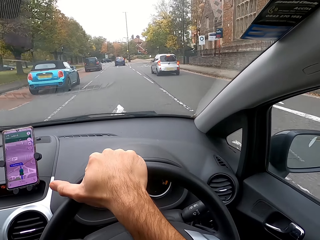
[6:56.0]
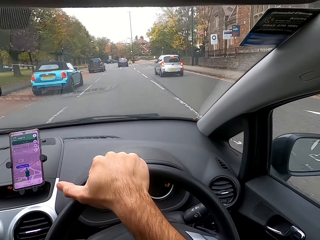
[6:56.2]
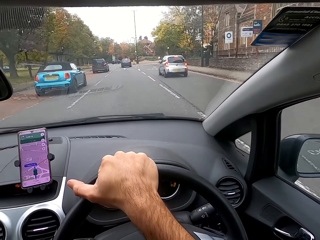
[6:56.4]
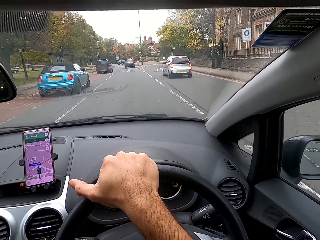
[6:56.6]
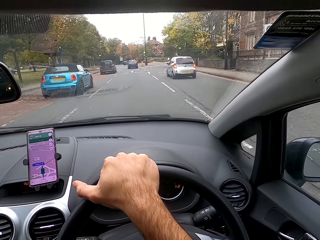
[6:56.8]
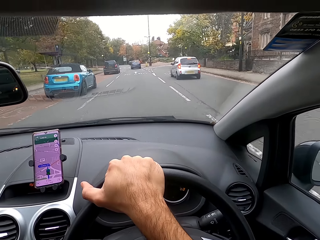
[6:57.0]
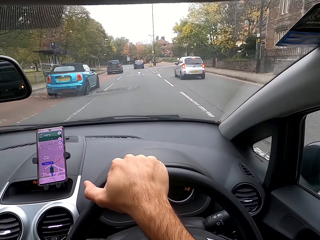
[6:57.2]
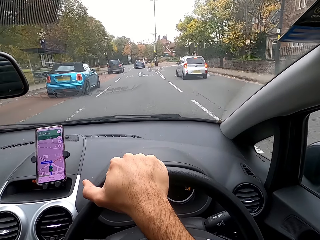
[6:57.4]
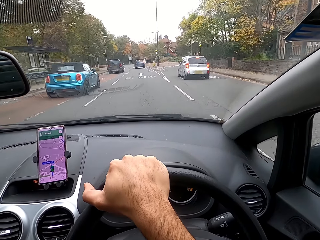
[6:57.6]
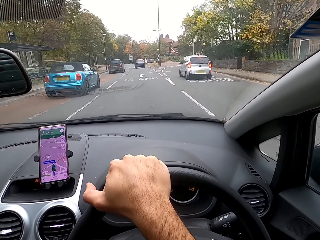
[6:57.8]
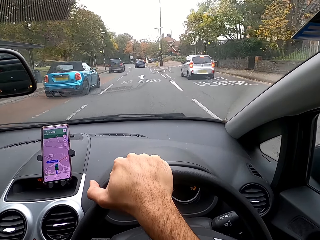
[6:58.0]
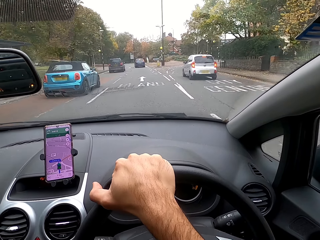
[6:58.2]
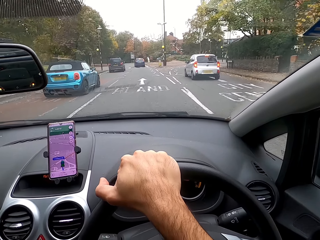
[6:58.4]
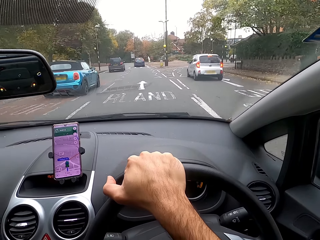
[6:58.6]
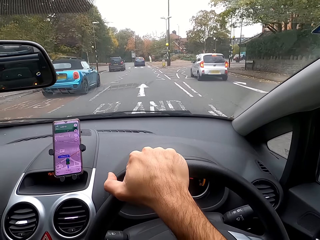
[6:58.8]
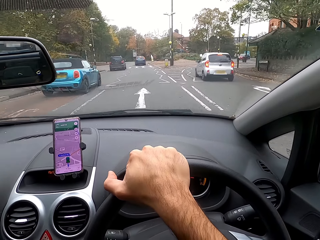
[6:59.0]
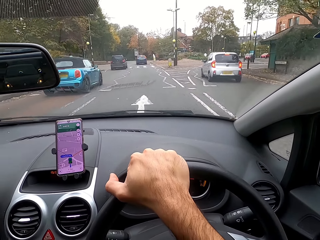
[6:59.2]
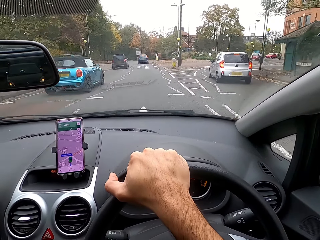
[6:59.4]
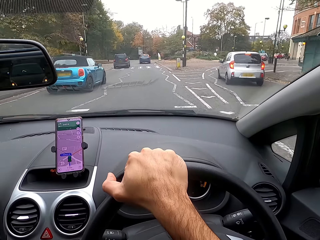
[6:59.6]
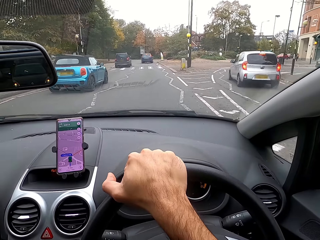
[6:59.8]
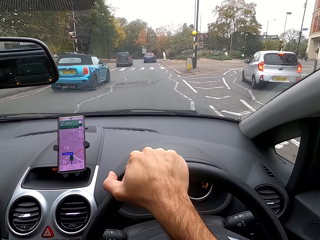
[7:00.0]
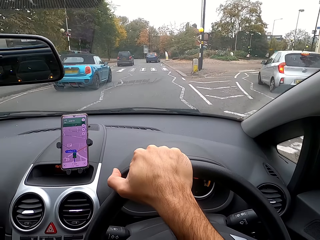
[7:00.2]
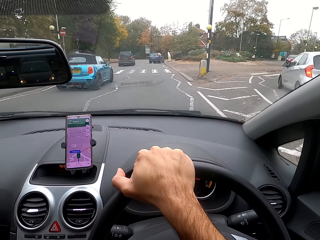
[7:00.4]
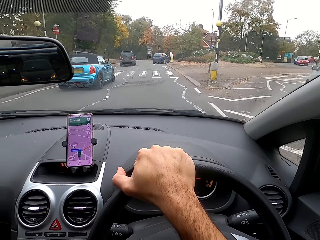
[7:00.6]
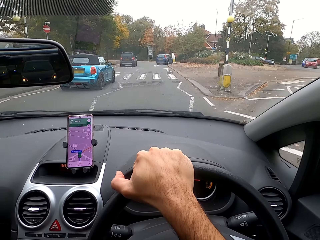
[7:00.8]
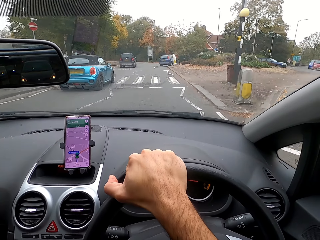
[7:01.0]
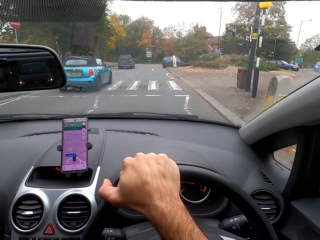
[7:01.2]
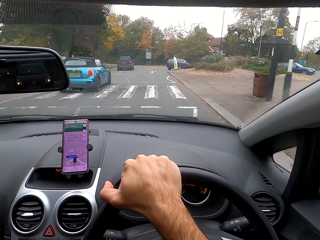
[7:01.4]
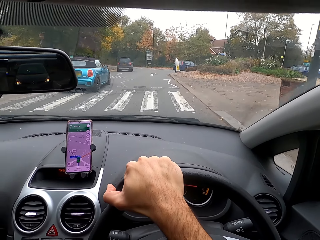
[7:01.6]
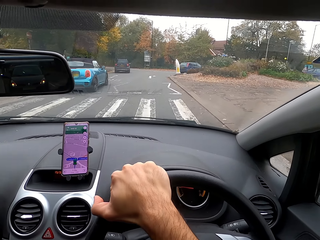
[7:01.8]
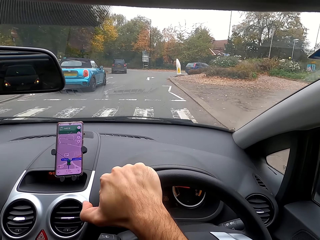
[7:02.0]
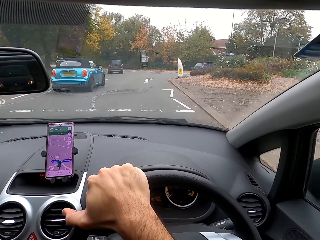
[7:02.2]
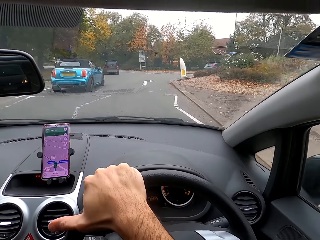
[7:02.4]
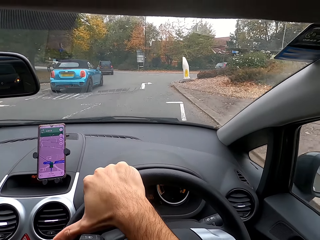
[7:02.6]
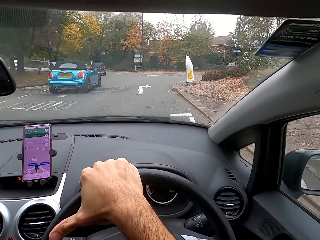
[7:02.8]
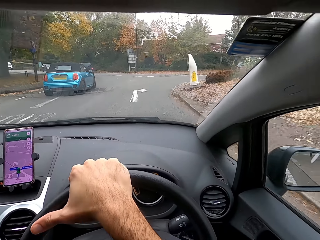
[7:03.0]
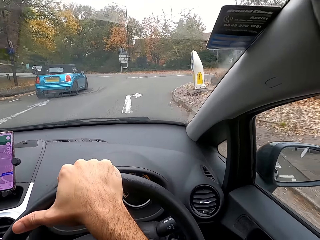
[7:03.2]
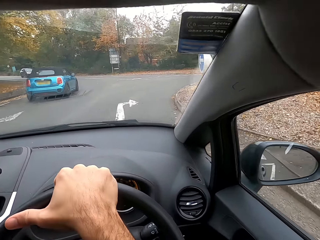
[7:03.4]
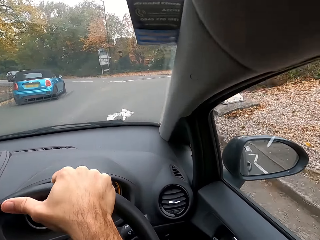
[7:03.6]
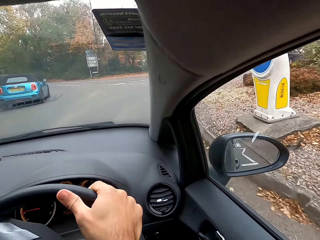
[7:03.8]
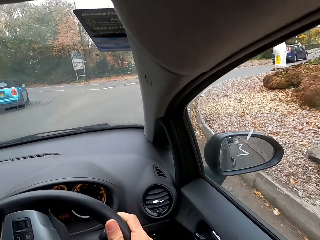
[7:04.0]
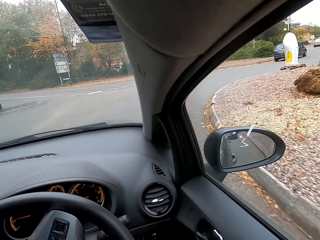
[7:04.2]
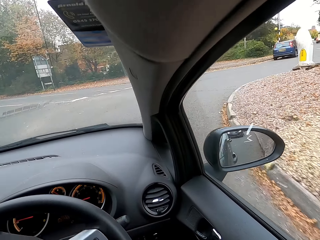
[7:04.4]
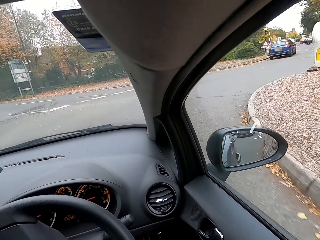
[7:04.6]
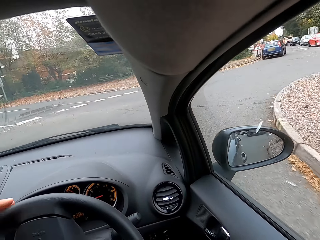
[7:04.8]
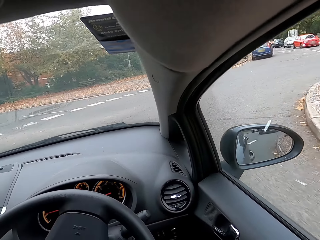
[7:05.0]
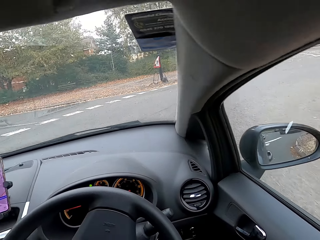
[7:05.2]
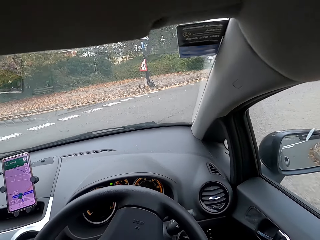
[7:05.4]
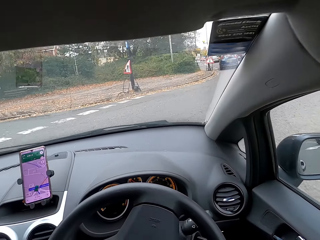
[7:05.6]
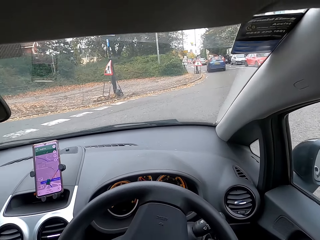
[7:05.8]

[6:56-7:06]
The camera wearer puts his right hand on the steering wheel.

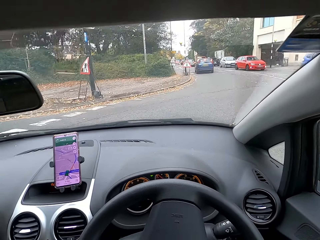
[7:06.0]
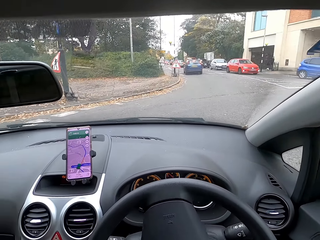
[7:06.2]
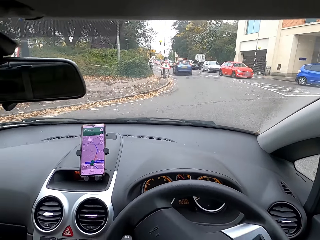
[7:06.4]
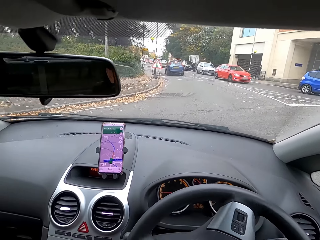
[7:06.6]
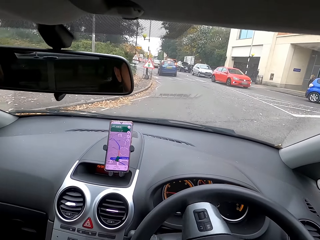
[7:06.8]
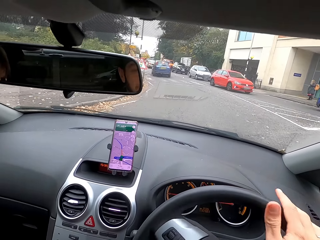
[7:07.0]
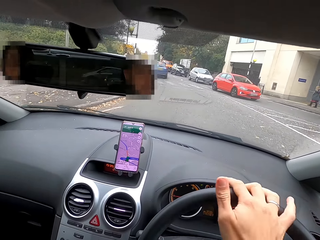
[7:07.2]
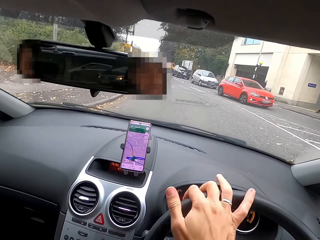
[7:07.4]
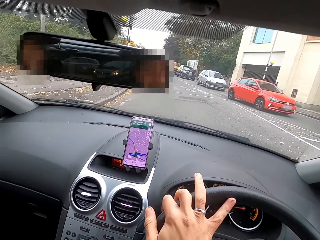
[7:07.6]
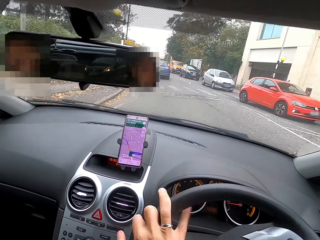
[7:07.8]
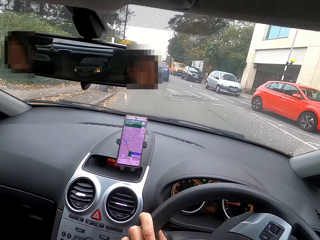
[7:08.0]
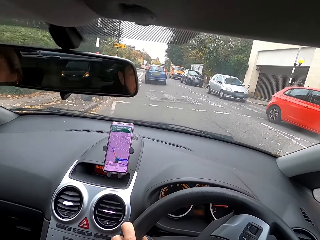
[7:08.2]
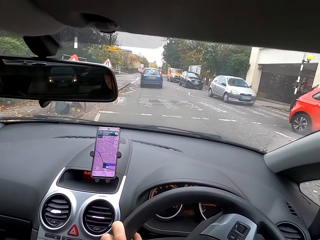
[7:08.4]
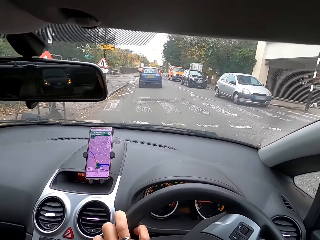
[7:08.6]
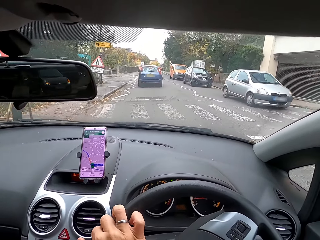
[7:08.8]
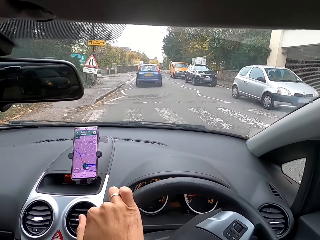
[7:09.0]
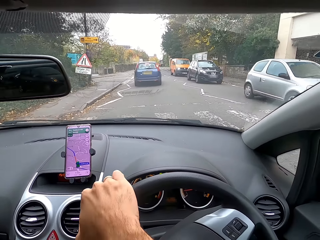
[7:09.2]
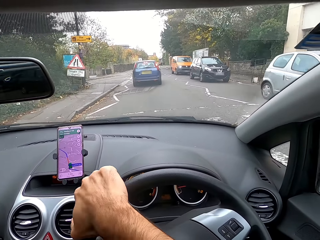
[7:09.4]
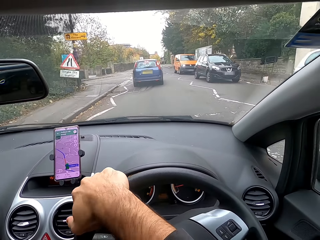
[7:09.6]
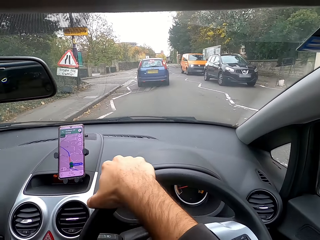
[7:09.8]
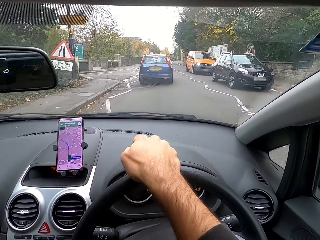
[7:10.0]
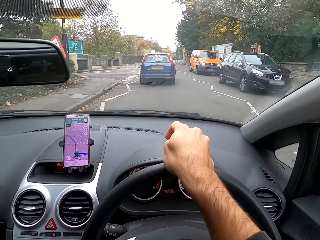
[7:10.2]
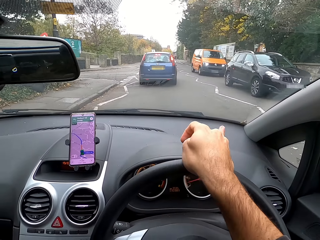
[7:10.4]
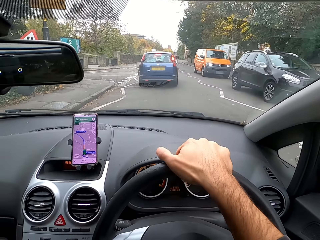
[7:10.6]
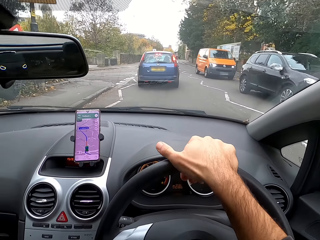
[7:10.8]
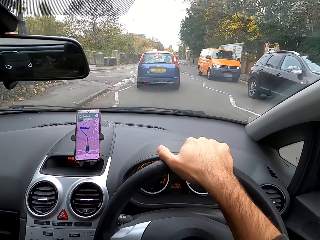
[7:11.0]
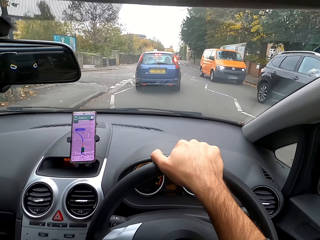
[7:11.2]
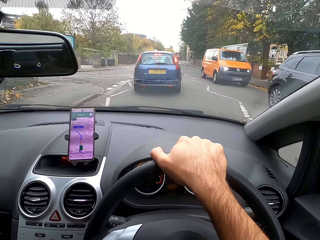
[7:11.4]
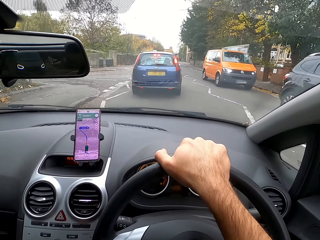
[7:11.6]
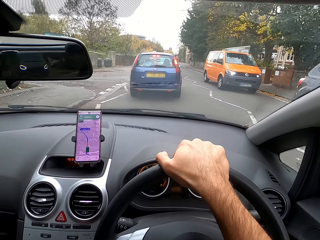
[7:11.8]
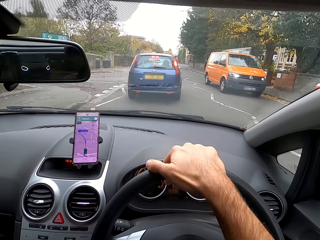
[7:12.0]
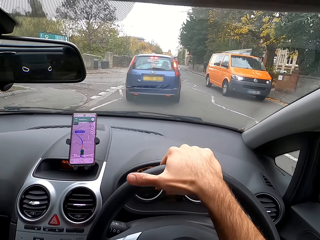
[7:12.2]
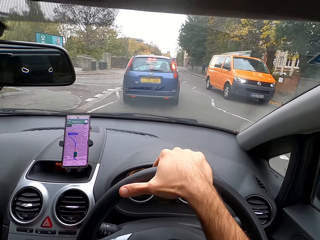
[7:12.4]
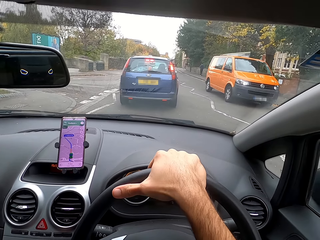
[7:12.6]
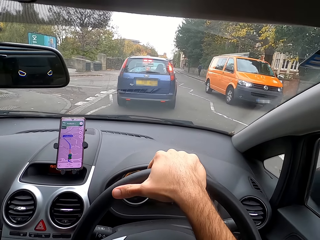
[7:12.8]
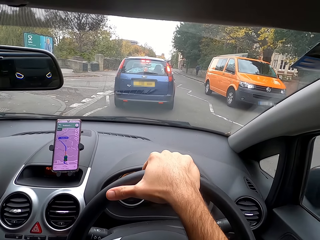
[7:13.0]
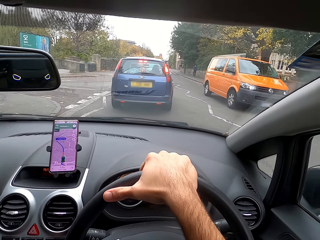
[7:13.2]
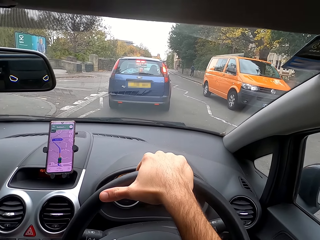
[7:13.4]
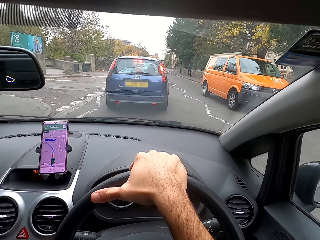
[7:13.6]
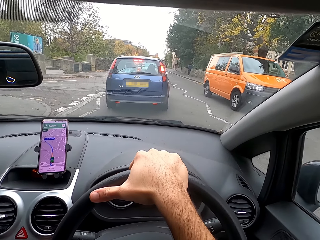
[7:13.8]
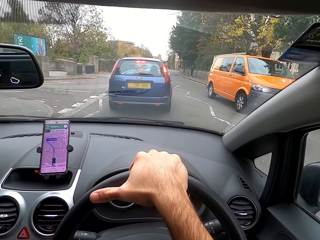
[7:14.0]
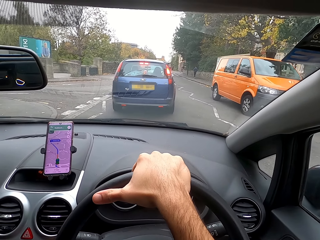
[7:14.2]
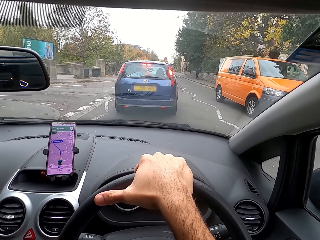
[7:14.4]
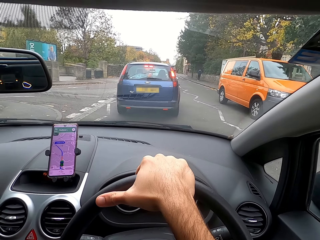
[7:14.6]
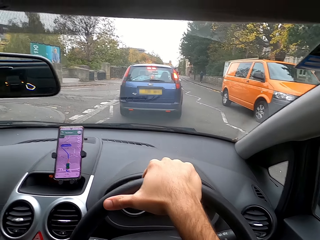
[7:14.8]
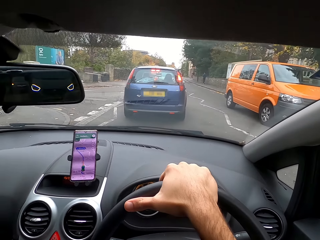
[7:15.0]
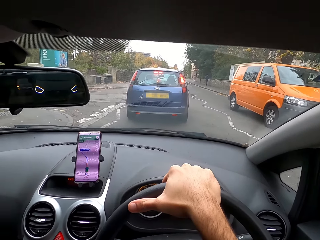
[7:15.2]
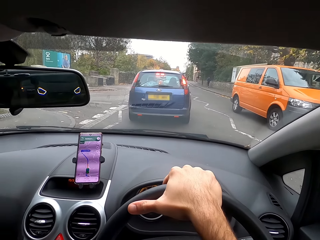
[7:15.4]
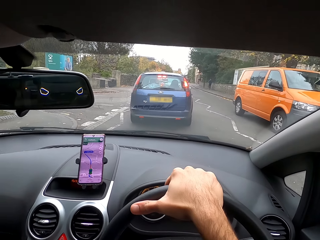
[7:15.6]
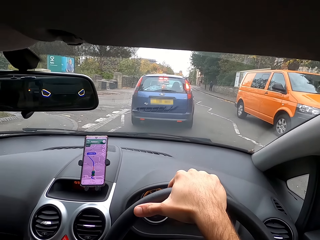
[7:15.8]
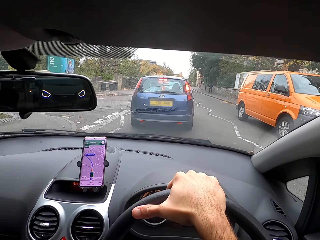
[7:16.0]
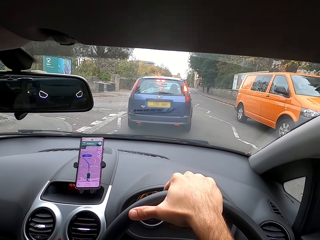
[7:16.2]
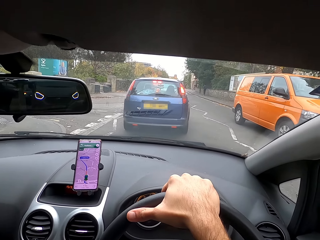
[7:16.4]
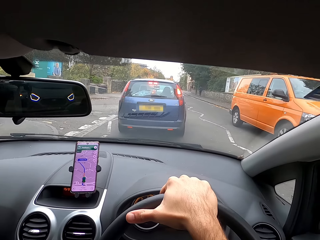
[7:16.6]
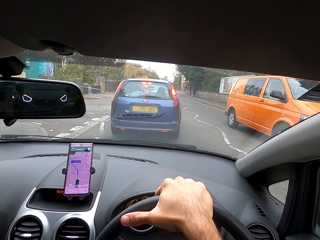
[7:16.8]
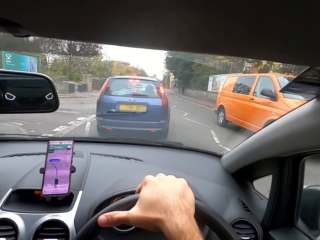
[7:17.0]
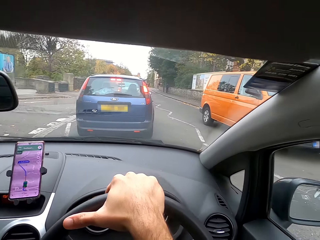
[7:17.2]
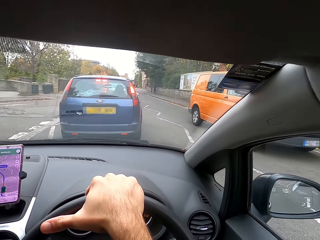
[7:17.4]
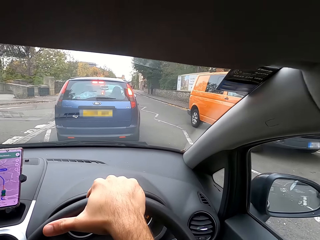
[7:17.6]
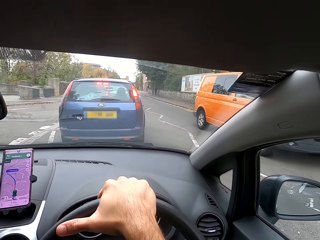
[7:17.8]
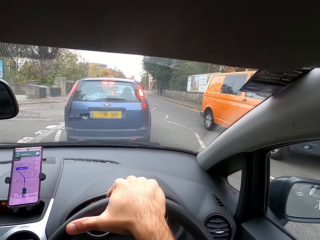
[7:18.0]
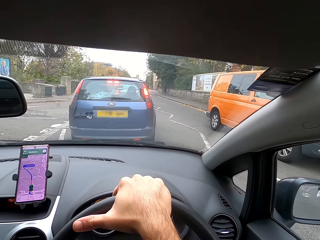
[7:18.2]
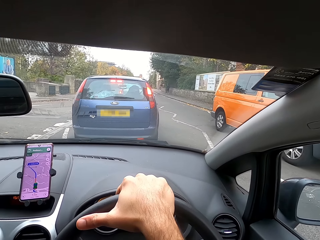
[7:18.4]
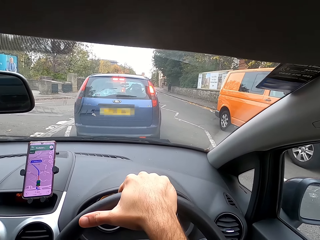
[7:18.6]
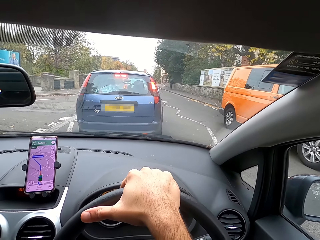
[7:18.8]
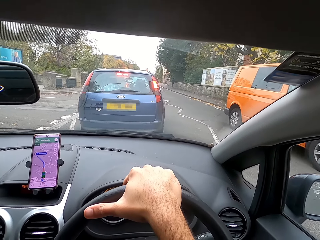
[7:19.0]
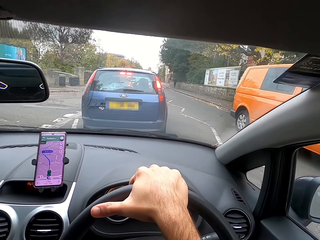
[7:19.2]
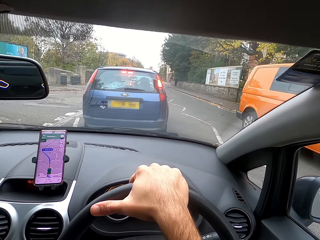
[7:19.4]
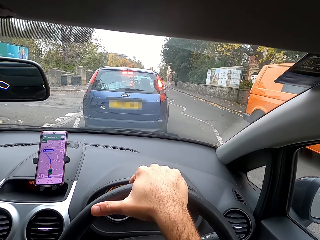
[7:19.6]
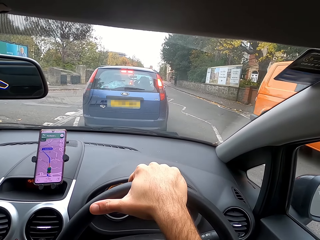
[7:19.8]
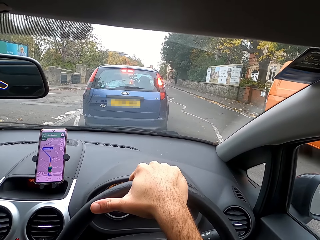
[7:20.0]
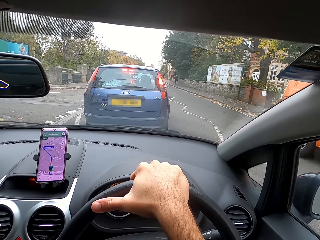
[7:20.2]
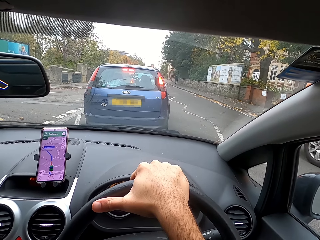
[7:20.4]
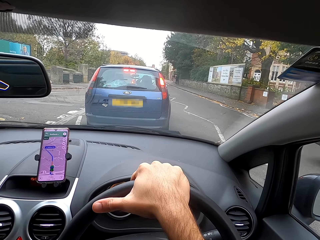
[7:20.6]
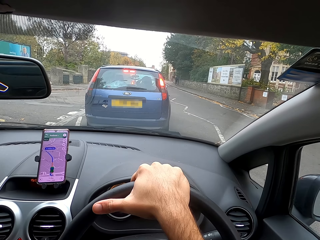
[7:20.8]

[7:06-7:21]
The camera wearer puts his right hand on the steering wheel. He puts his right hand on the steering wheel again. He stops a car on the road.
